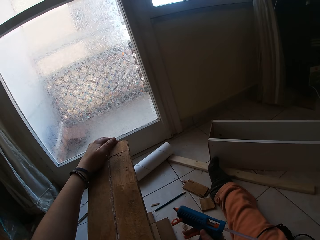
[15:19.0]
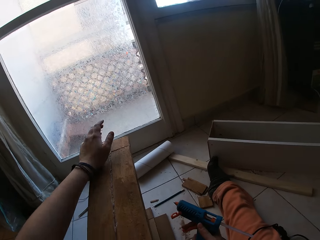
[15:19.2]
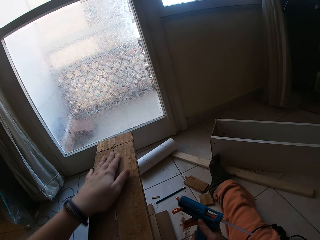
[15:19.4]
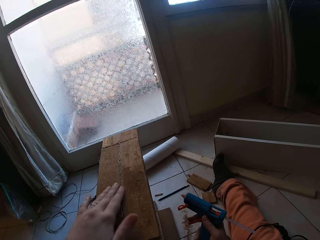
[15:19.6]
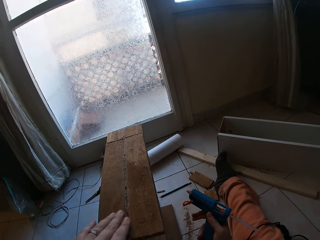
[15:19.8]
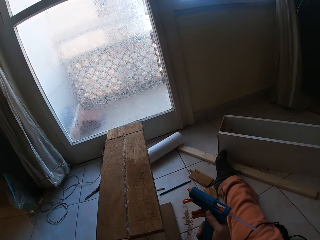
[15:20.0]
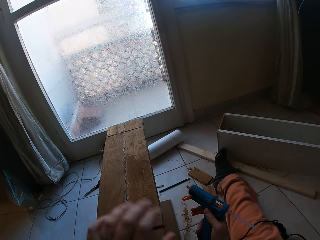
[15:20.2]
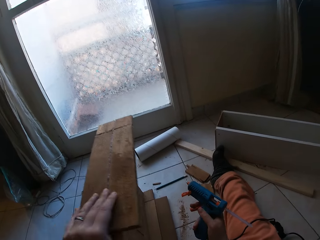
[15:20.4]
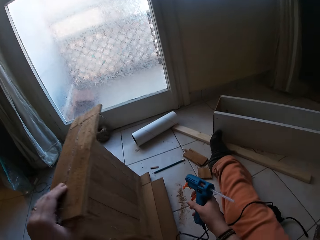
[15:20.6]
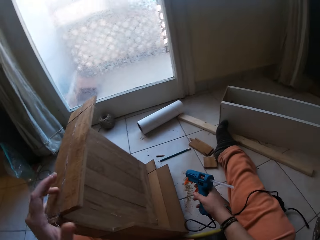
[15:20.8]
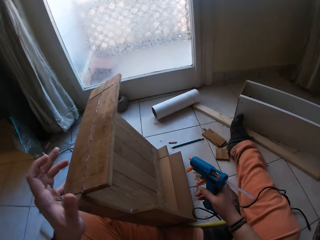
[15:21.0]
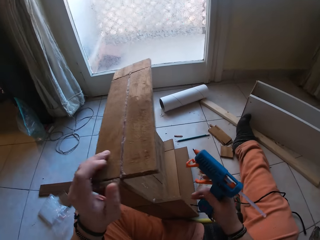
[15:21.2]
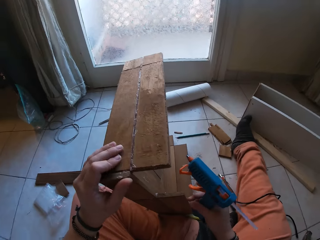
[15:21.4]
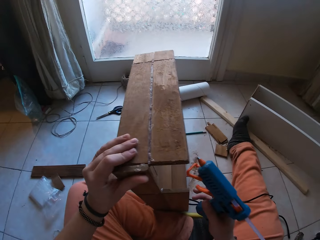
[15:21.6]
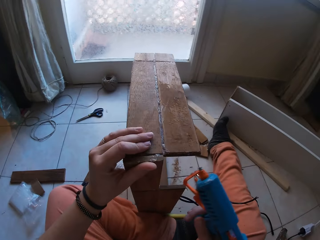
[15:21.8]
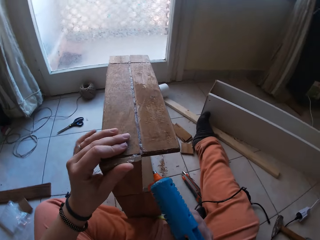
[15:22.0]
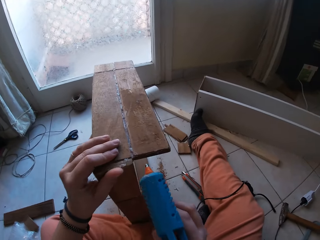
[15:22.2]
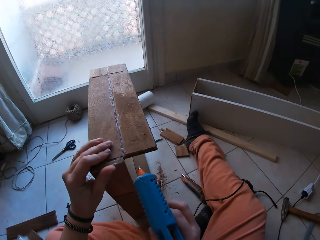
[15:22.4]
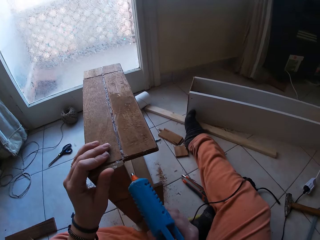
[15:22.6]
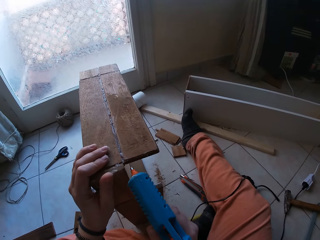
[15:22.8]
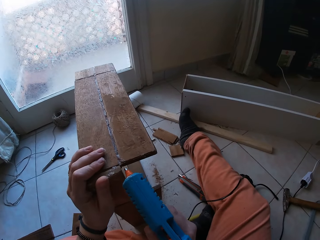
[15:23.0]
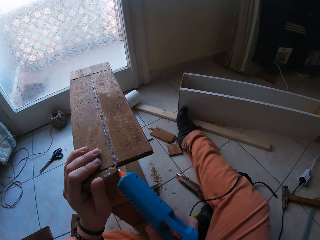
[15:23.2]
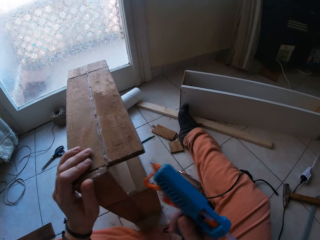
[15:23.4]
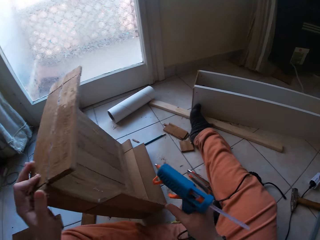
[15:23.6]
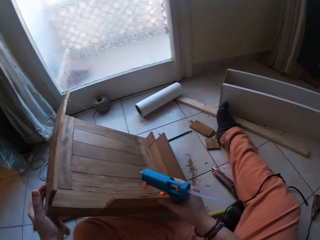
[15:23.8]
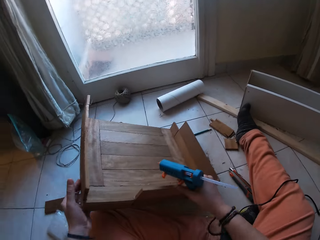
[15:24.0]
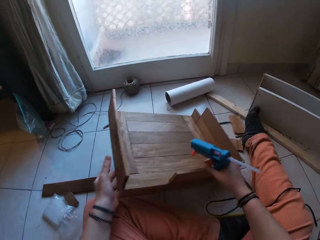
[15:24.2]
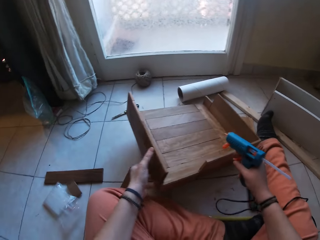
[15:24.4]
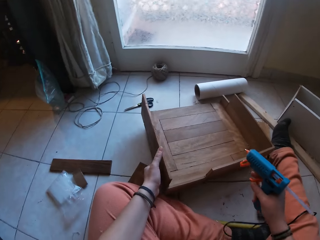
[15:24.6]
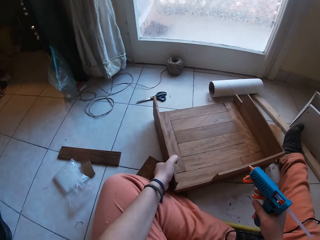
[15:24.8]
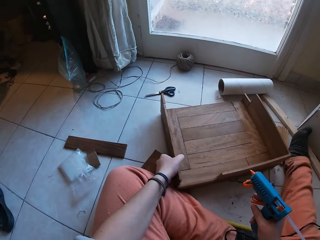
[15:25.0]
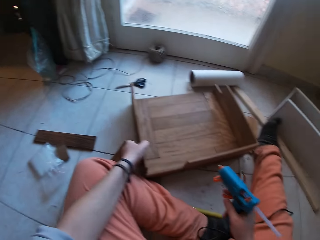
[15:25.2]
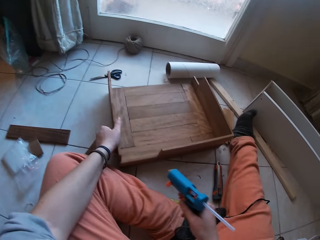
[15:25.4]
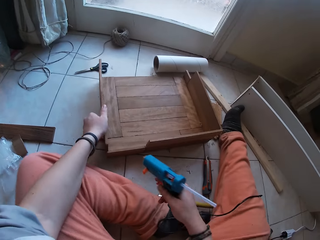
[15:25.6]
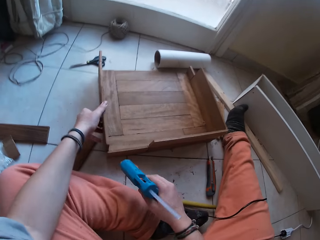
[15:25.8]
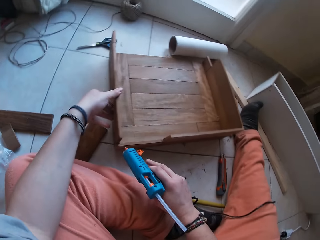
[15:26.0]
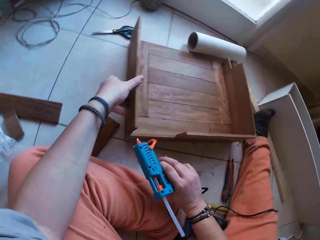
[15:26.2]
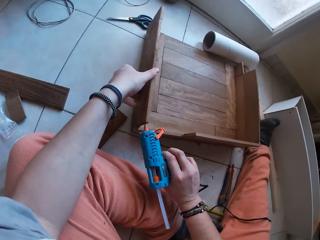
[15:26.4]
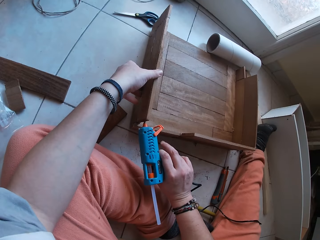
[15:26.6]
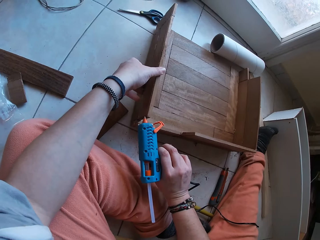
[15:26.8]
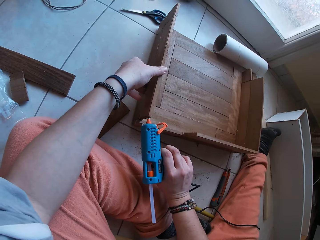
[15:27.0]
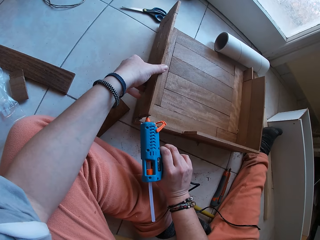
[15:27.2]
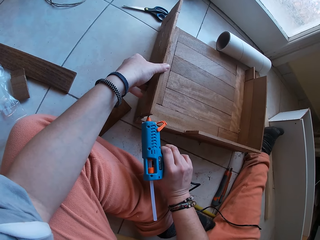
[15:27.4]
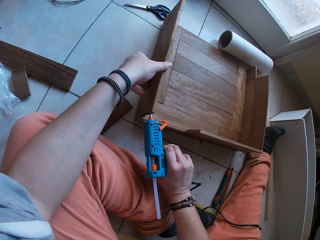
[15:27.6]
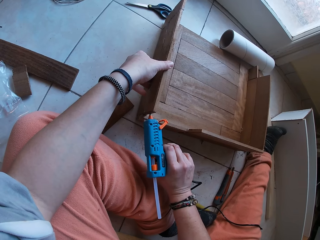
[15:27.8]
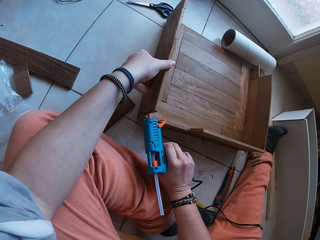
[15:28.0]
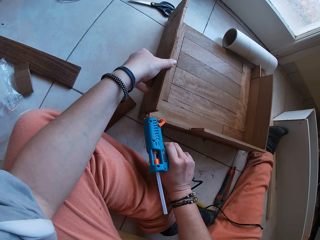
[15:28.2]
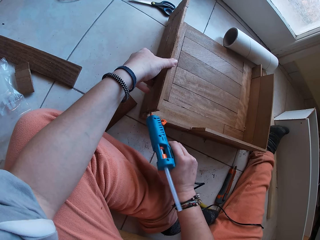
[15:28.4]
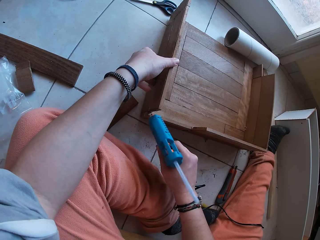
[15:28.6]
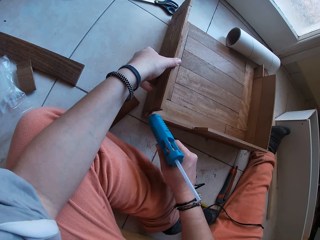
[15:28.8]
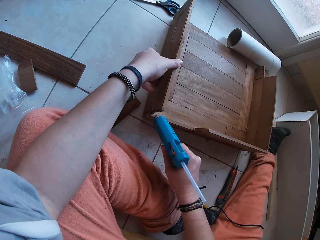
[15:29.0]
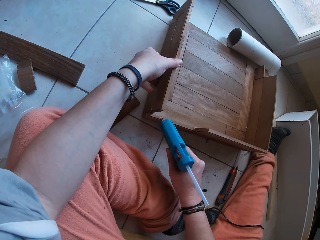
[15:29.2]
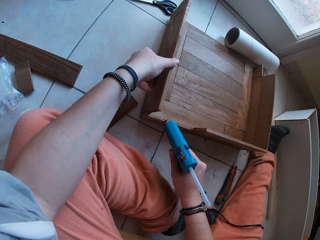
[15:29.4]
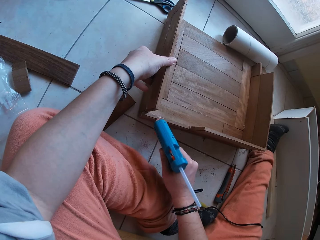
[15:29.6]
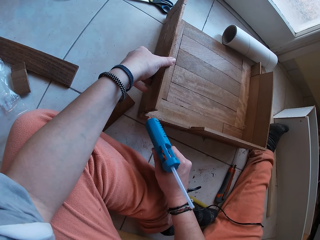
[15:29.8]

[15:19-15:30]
The camera wearer bends the box on the floor with his left hand. He puts glue on the box on the floor with the glue gun in his right hand.

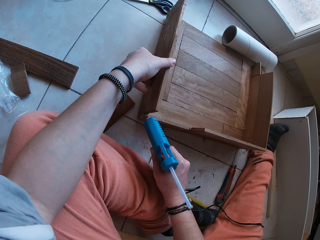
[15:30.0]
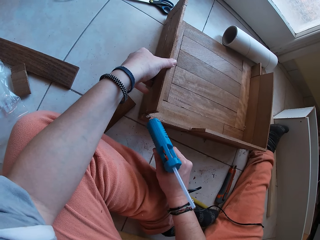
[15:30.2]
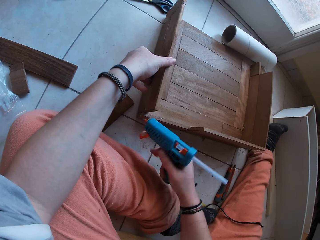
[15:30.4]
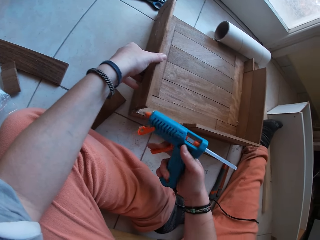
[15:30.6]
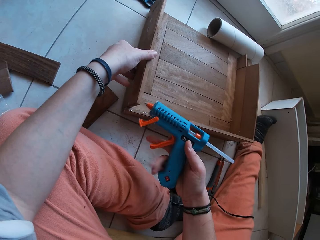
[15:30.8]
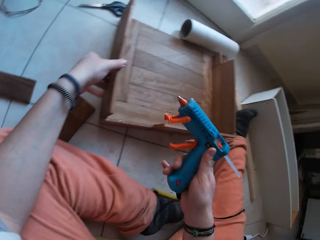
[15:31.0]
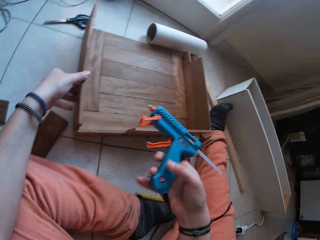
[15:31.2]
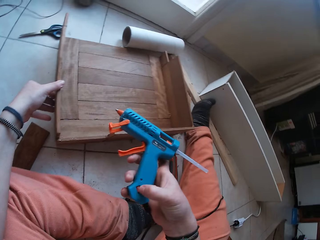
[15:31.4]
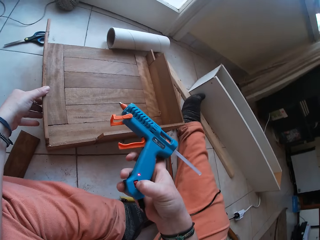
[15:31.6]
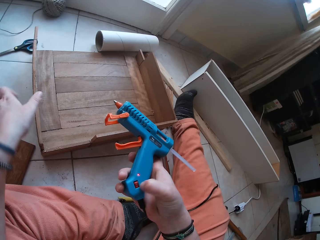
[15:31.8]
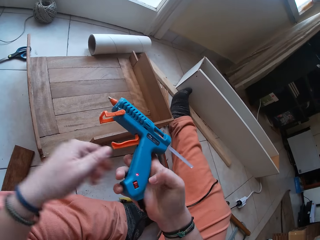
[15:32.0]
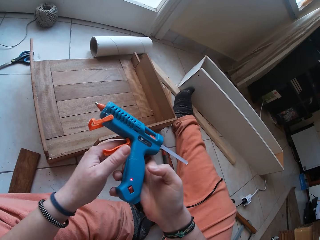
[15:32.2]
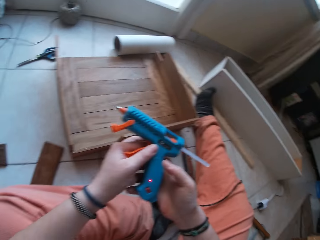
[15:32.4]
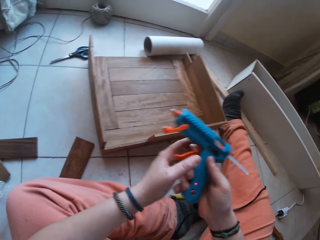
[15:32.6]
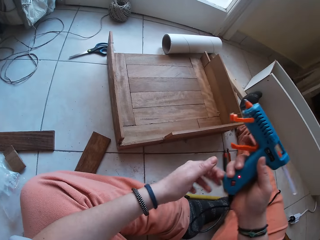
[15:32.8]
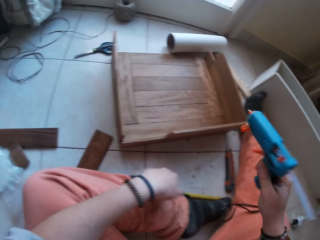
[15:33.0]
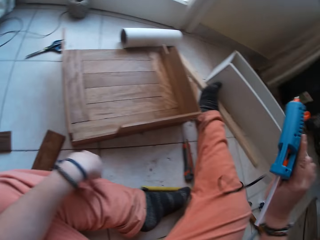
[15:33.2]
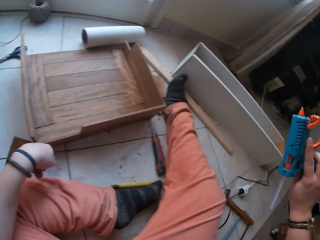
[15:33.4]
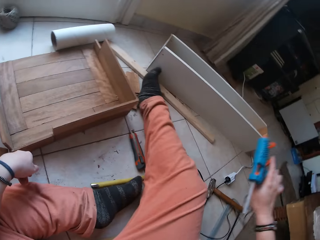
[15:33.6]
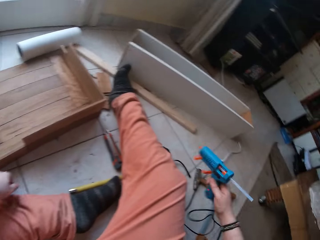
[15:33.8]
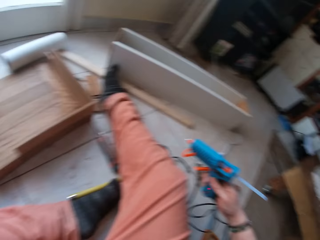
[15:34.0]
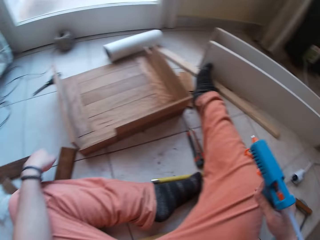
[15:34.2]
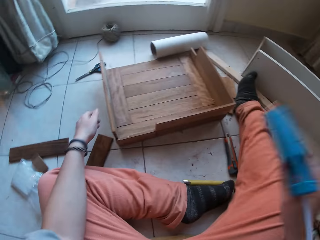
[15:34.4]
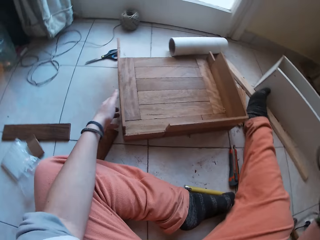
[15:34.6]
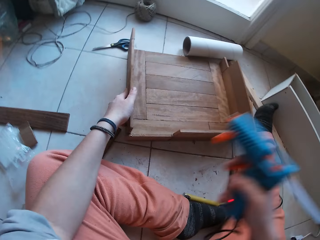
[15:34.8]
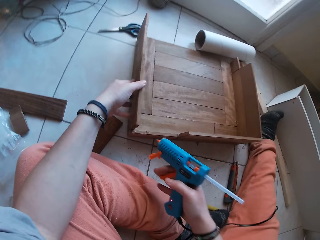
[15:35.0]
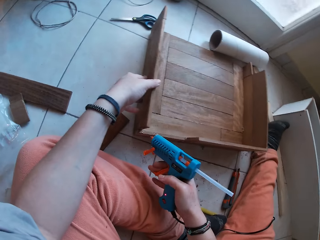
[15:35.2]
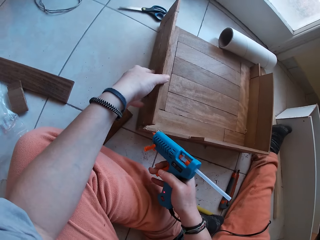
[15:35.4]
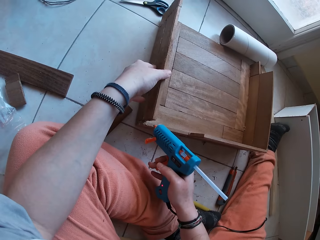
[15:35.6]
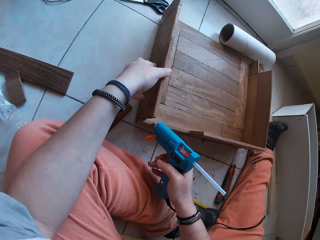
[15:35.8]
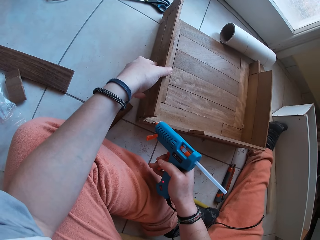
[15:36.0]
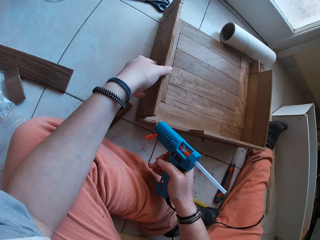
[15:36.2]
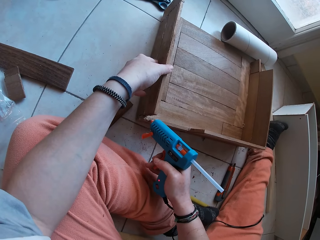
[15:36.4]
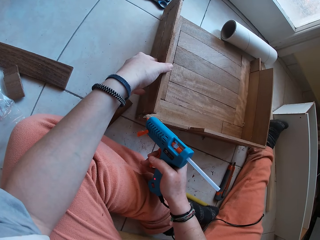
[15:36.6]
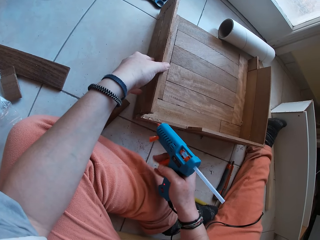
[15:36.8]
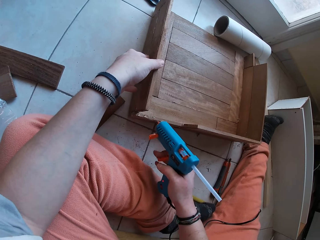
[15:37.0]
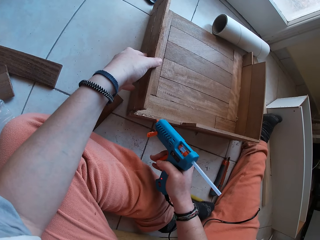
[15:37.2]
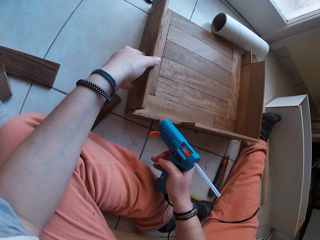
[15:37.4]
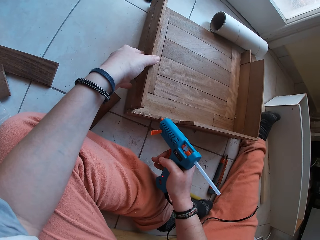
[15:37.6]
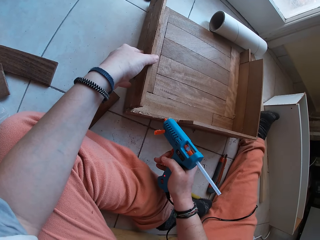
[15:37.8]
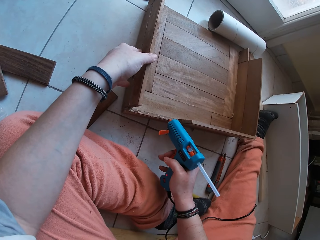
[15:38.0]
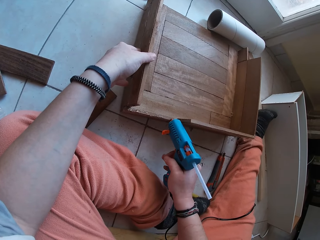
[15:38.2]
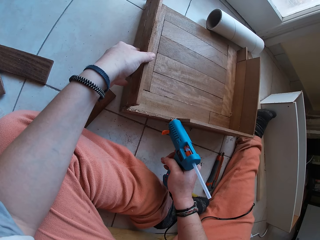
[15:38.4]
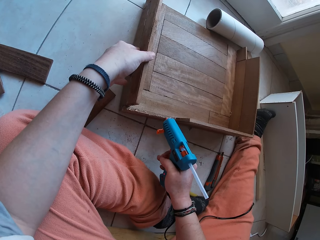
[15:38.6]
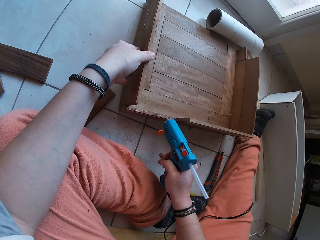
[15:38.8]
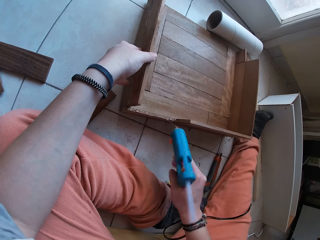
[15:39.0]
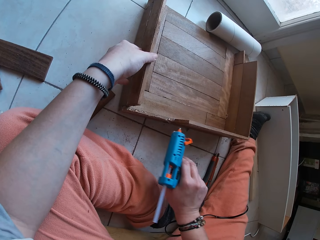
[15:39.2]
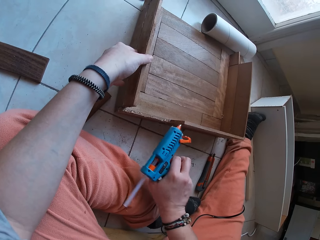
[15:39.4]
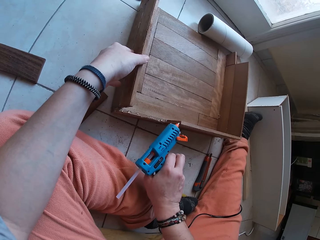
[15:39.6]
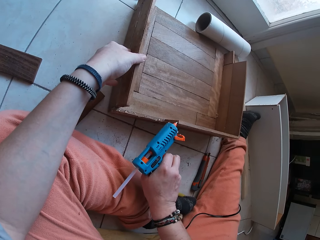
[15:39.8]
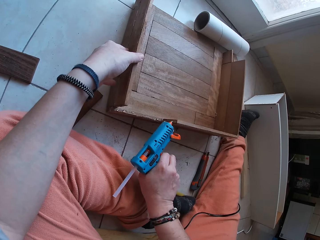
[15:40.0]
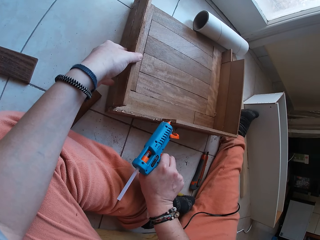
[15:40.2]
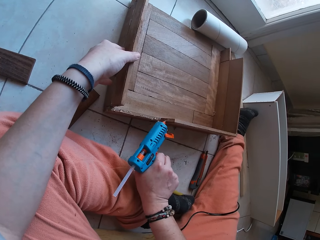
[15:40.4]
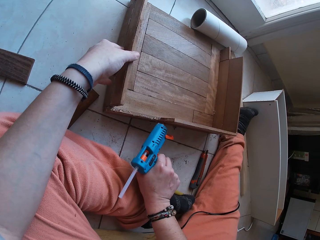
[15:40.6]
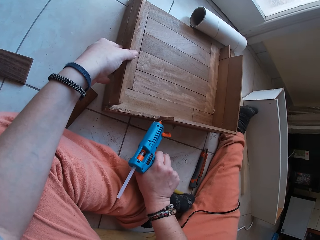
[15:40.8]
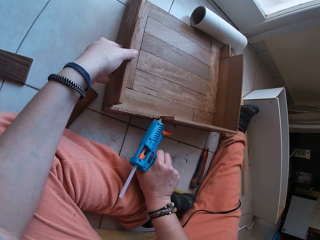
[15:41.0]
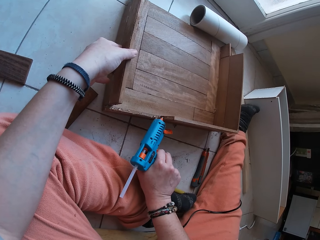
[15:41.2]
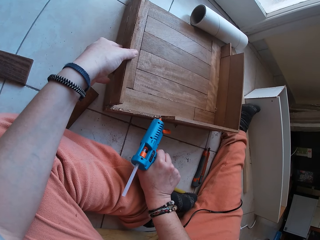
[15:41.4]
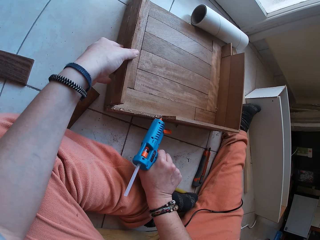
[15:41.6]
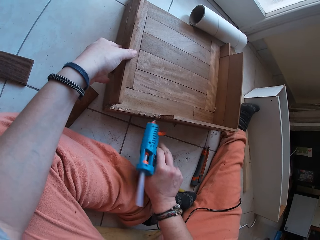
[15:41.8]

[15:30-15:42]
The camera wearer presses a button on the glue gun with his right hand. They hold the box on the floor with her left hand. They put glue on the box on the floor with the glue gun in his right hand.
